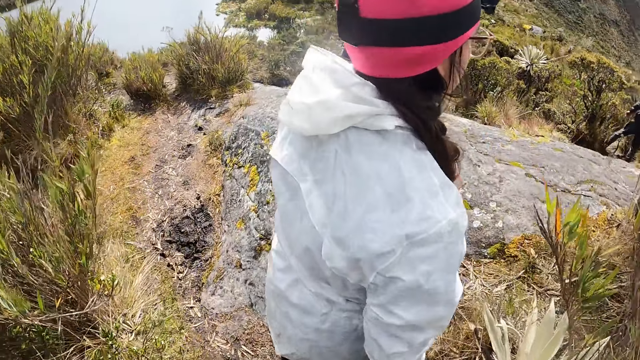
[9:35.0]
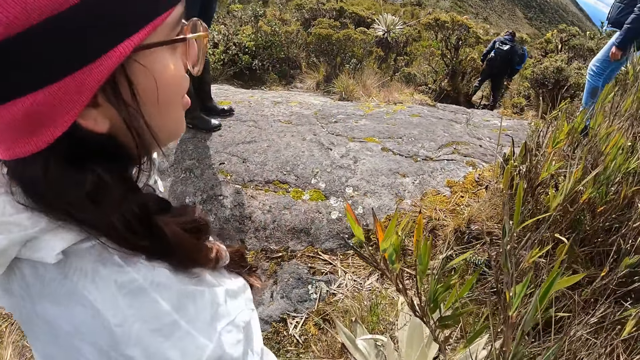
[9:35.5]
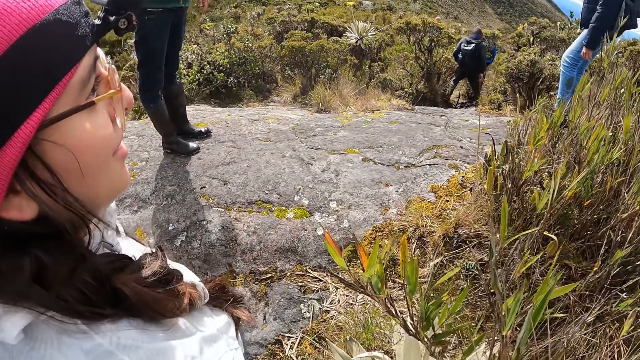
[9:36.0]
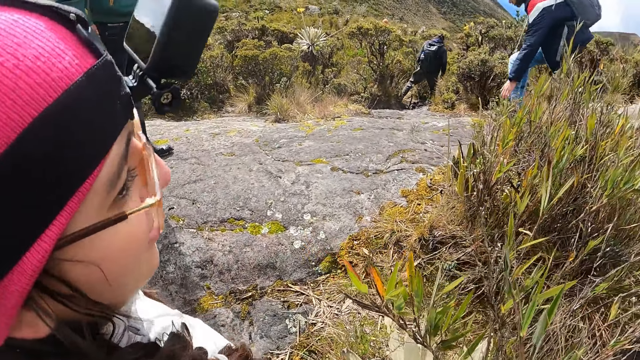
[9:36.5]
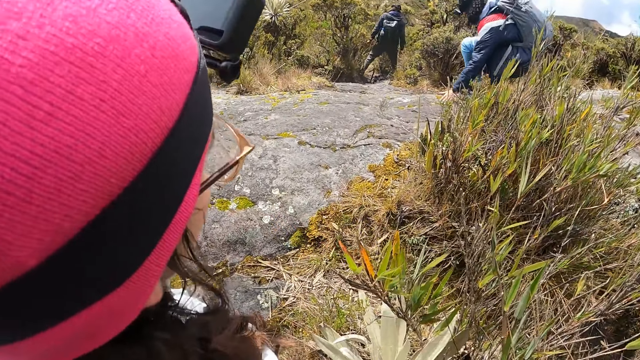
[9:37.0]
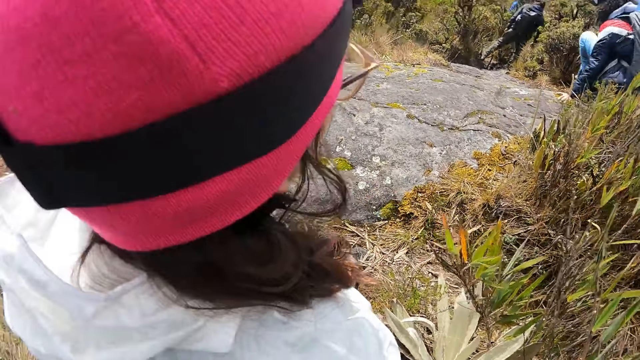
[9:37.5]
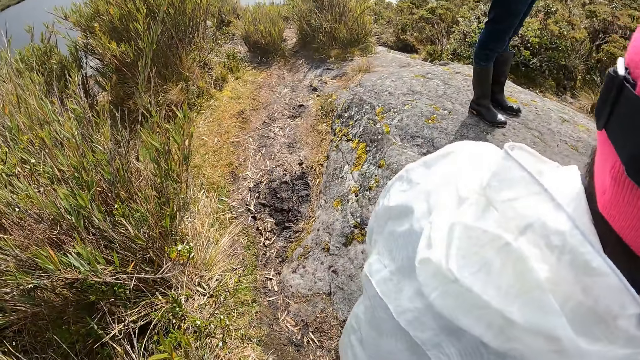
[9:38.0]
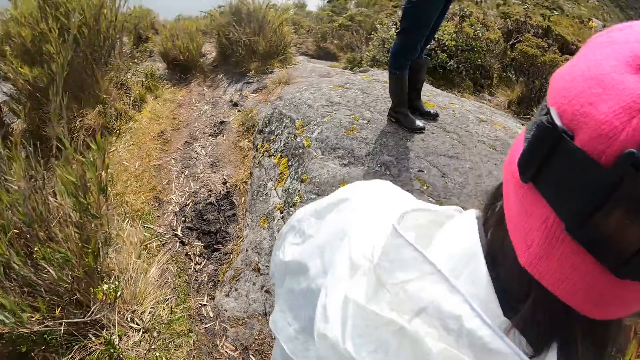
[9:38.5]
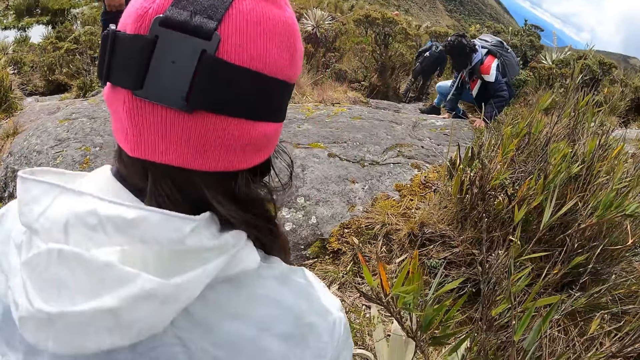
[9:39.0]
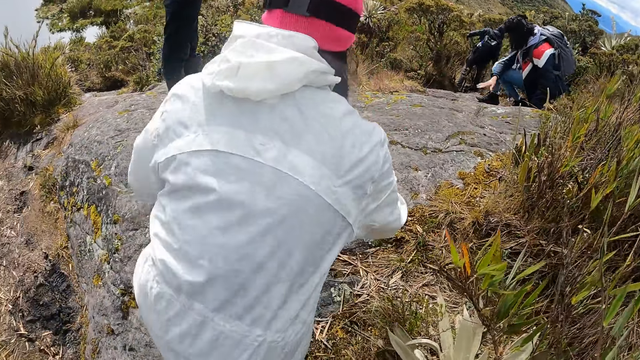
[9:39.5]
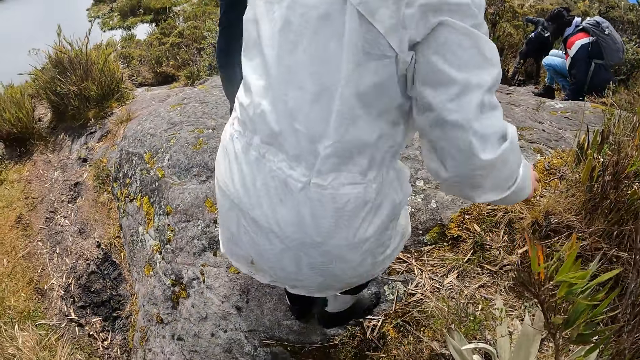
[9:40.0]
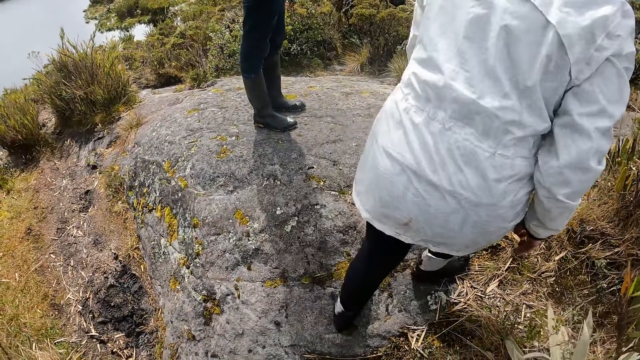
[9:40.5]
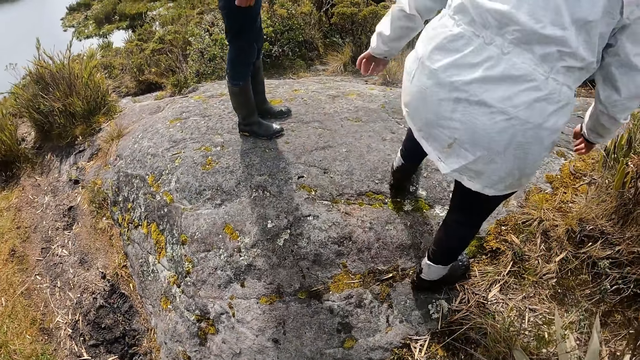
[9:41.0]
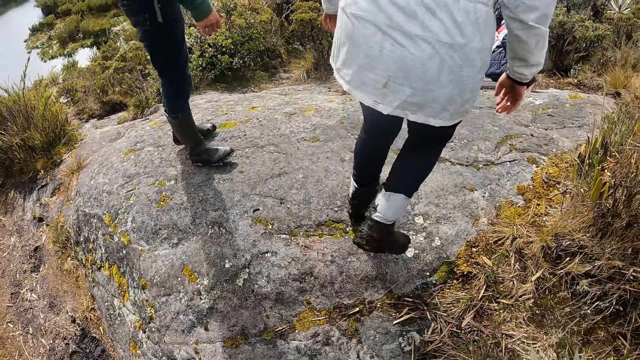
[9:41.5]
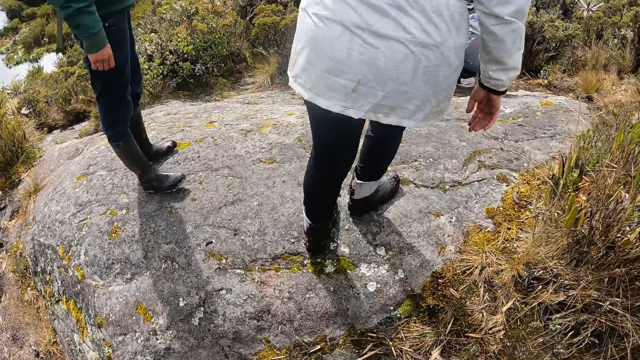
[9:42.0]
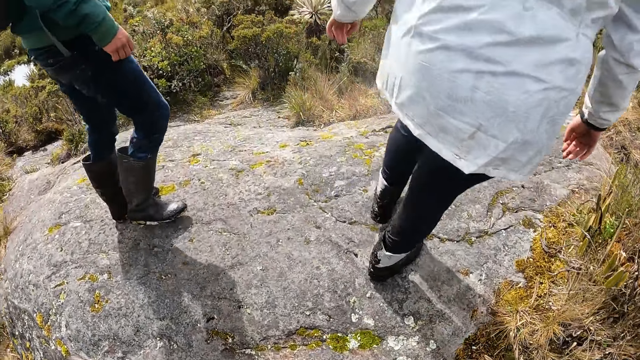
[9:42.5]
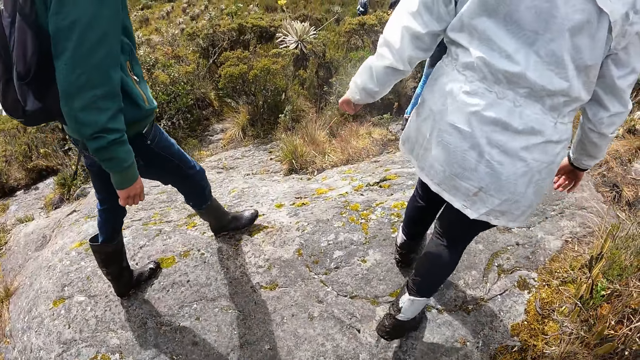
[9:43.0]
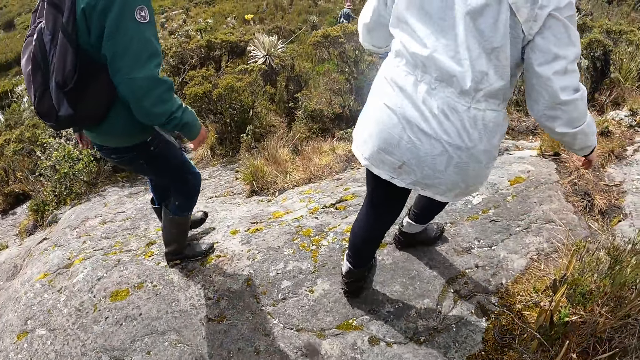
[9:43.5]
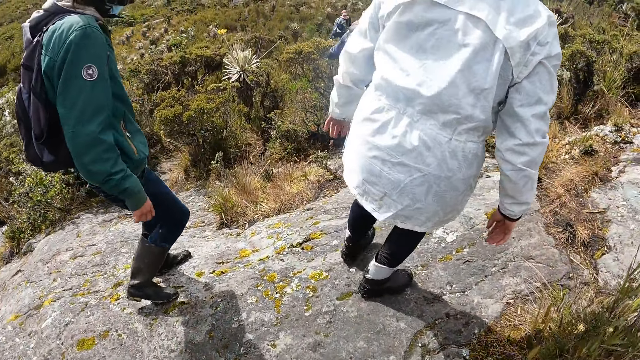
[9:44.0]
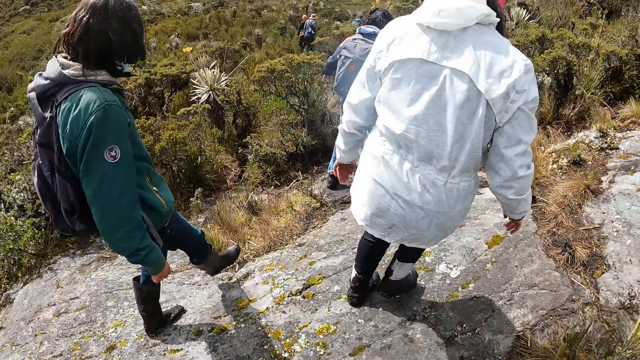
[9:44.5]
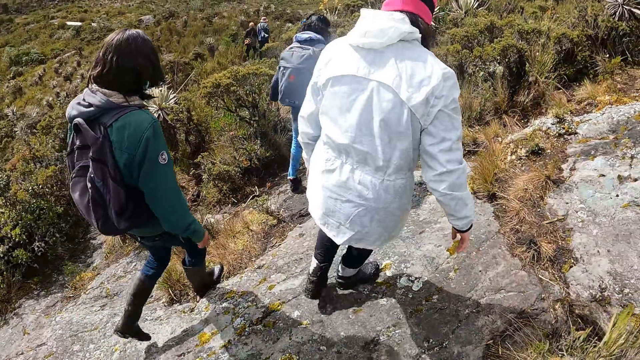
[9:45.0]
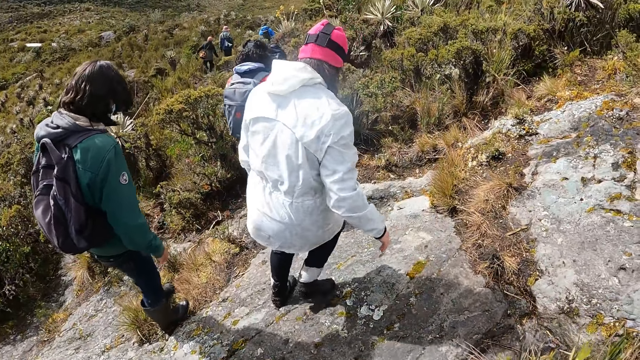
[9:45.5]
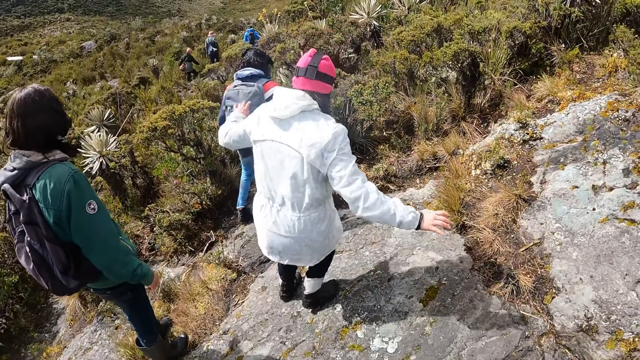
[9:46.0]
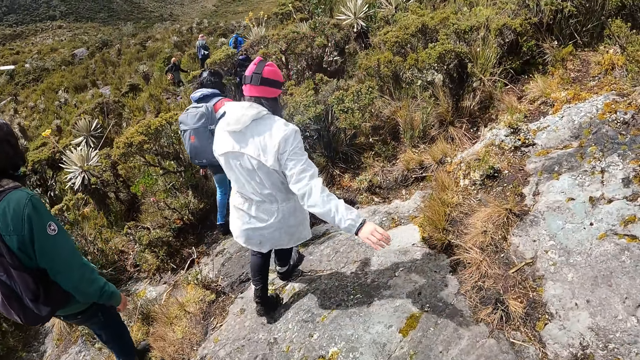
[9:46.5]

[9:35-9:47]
The camera wearer looks around the area.

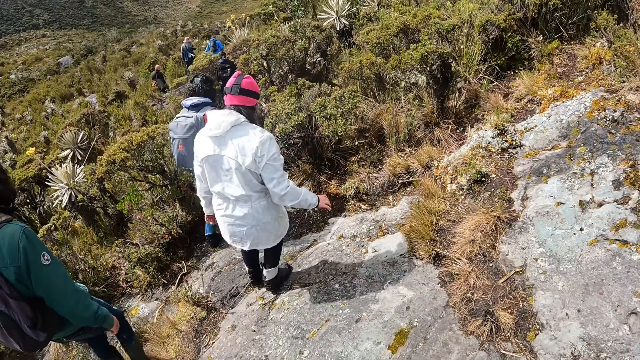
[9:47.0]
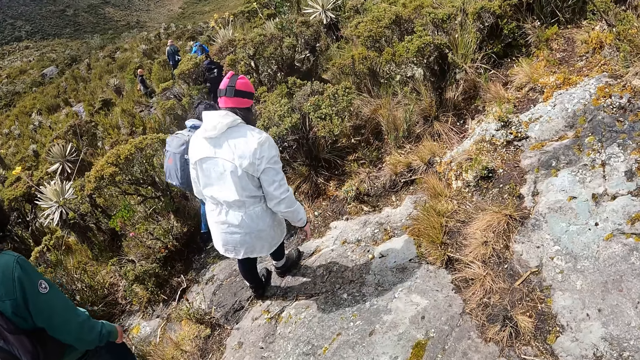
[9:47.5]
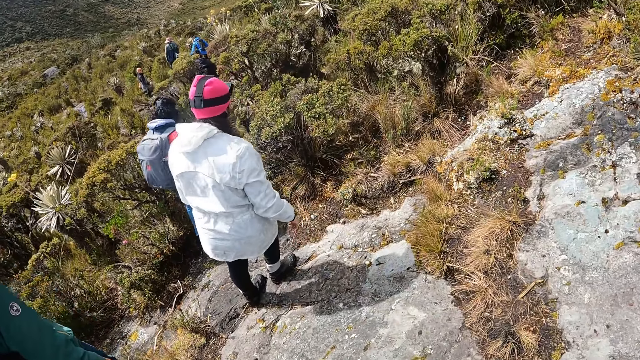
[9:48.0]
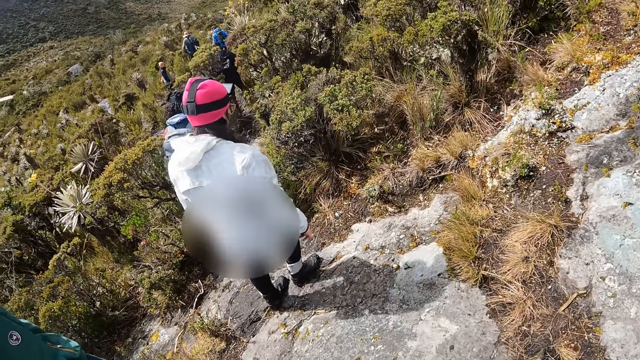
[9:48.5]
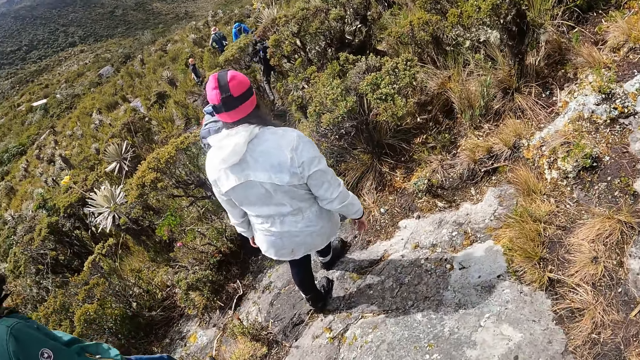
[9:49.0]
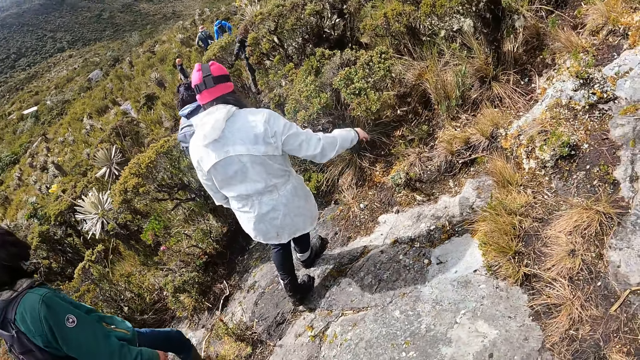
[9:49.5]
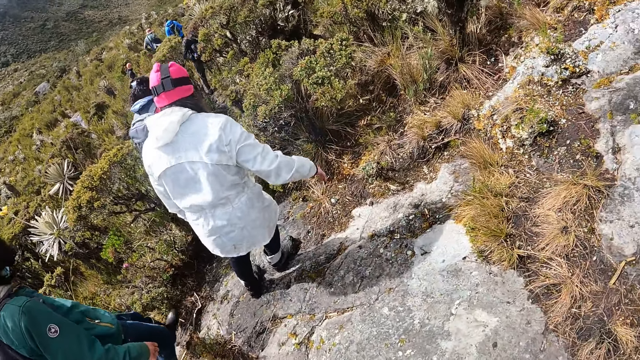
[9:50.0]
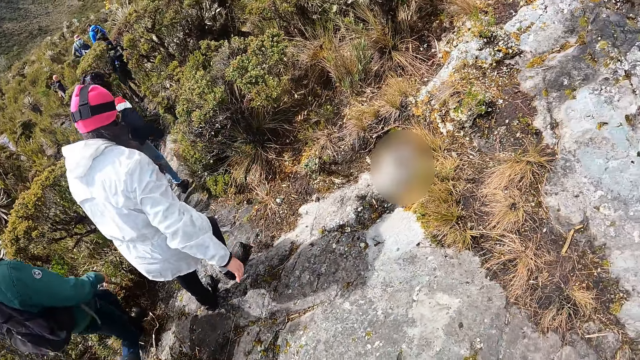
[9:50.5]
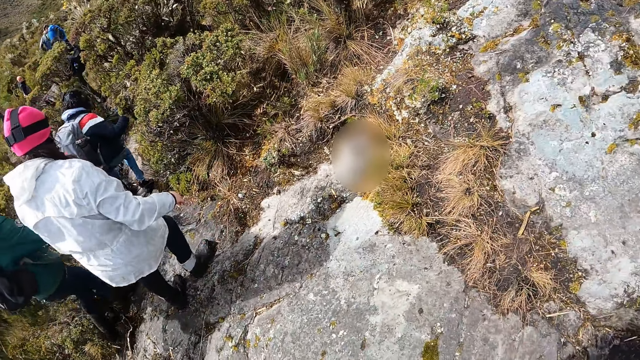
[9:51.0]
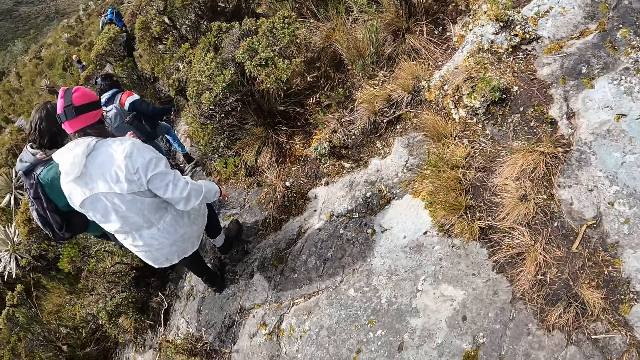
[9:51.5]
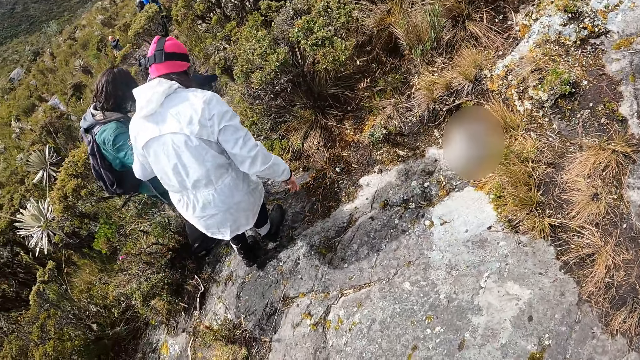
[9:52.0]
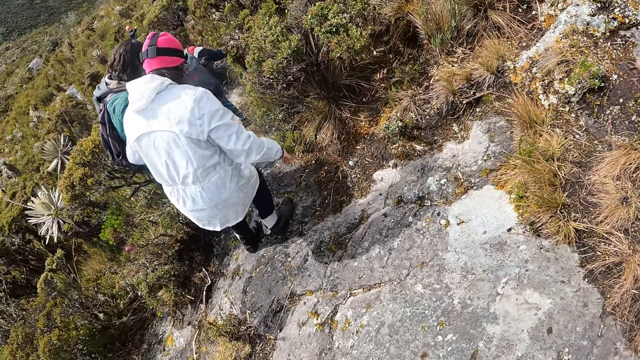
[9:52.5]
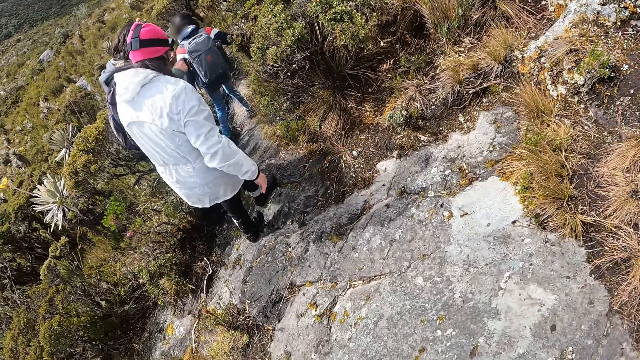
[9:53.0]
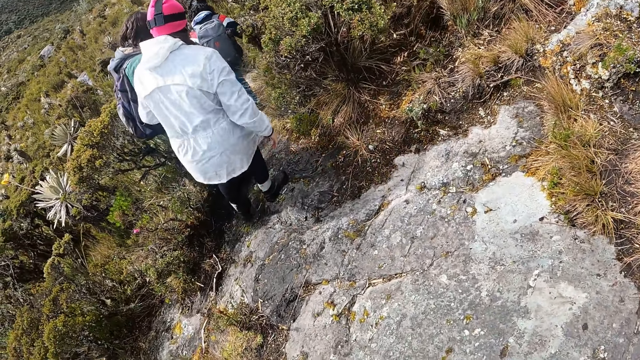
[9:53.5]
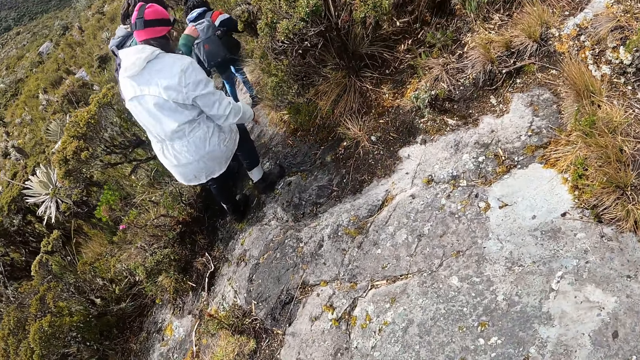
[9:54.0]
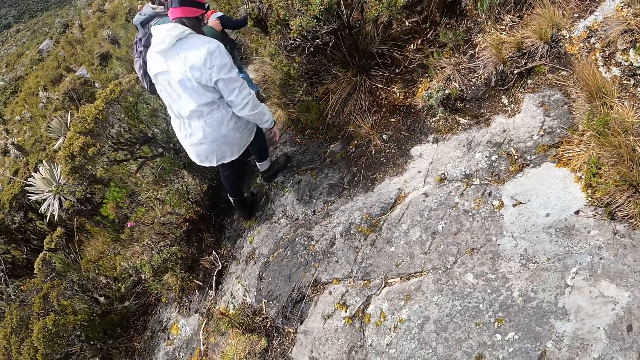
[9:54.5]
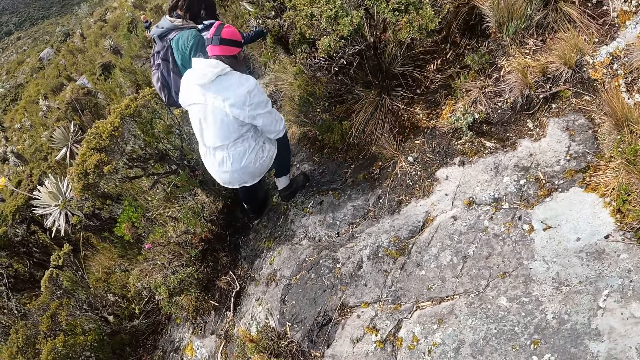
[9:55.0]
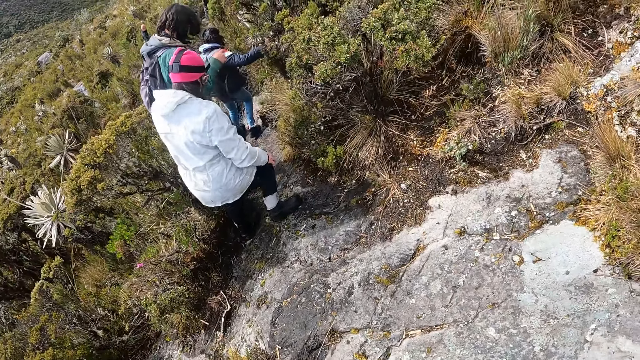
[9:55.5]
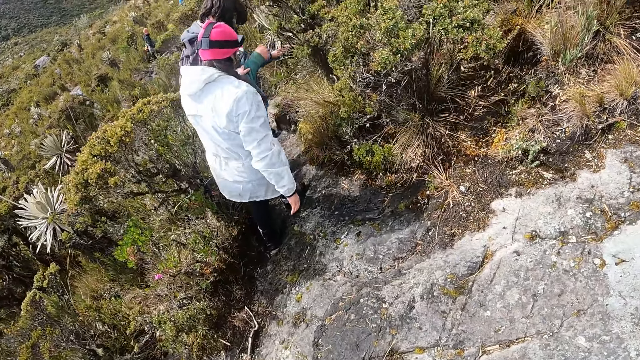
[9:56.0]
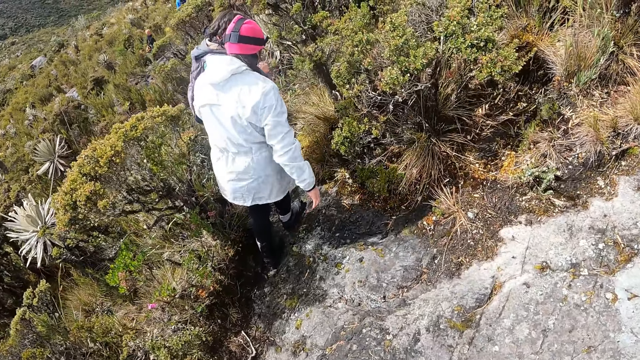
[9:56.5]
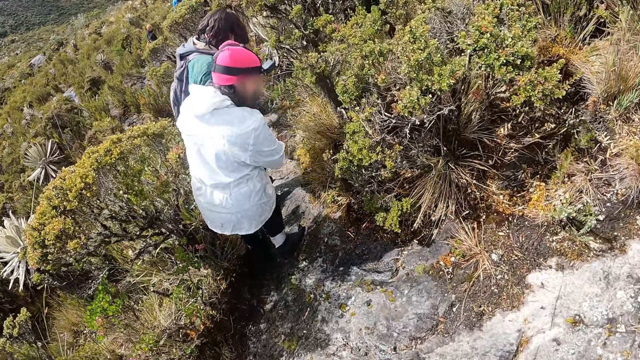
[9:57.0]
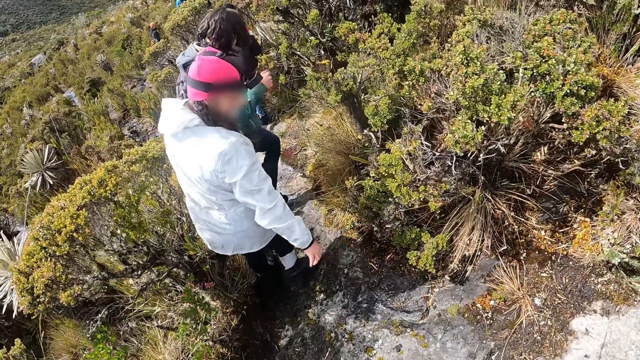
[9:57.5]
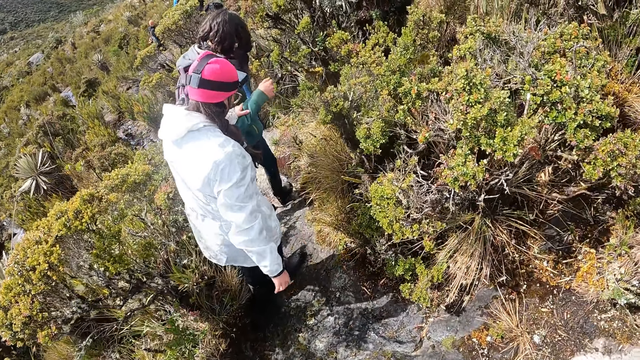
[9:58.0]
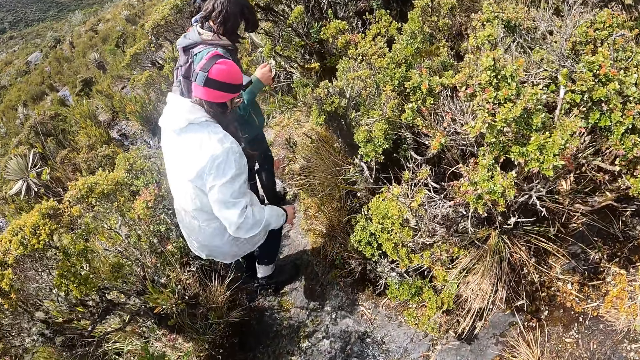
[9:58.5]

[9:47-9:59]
The camera wearer walks in the open area. A woman holds another woman's right hand with her left hand.
